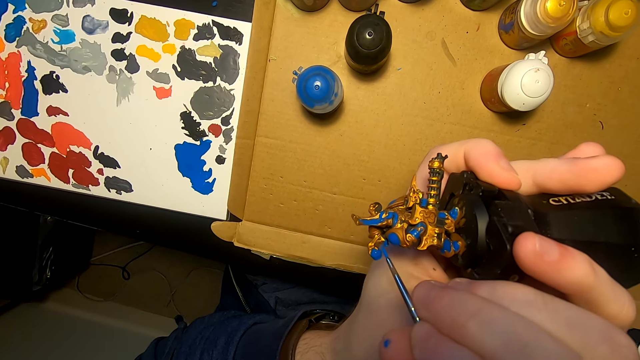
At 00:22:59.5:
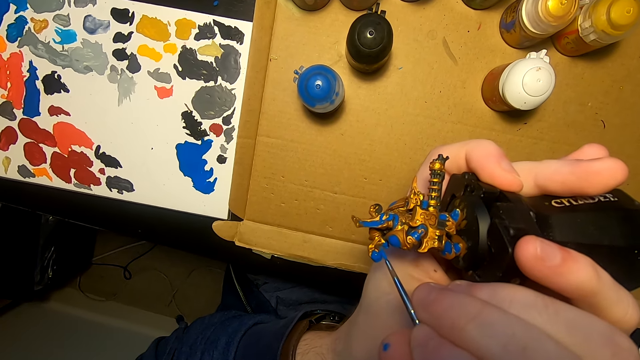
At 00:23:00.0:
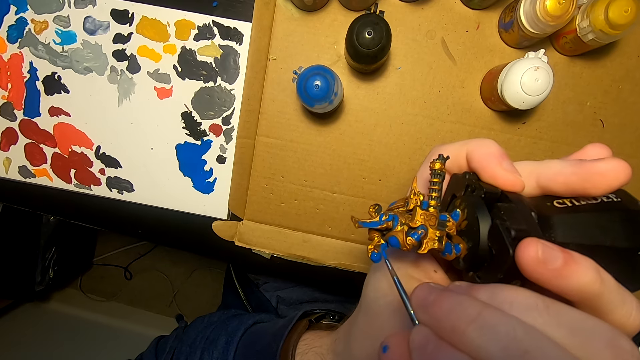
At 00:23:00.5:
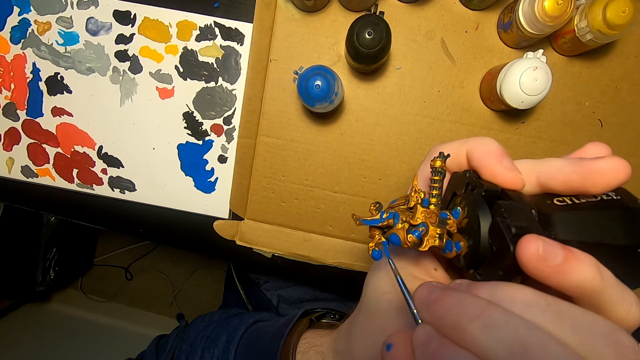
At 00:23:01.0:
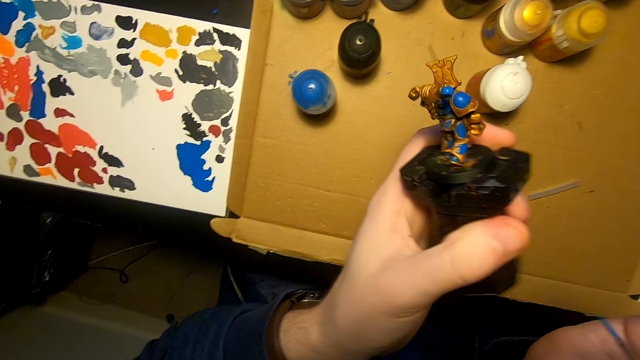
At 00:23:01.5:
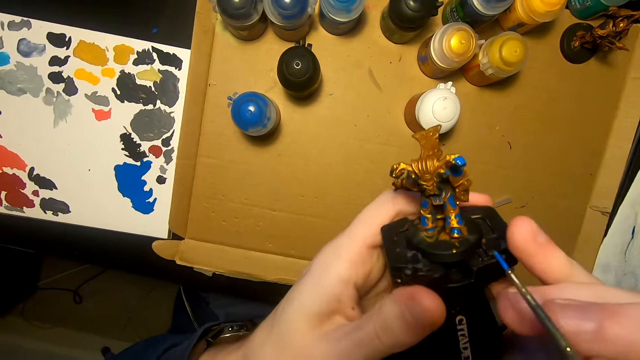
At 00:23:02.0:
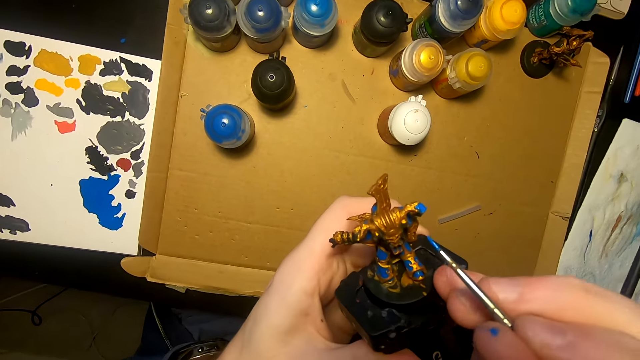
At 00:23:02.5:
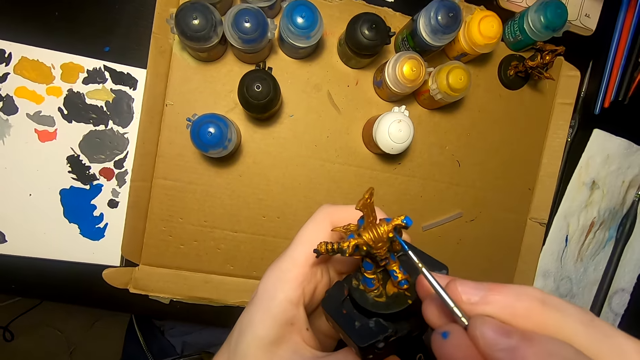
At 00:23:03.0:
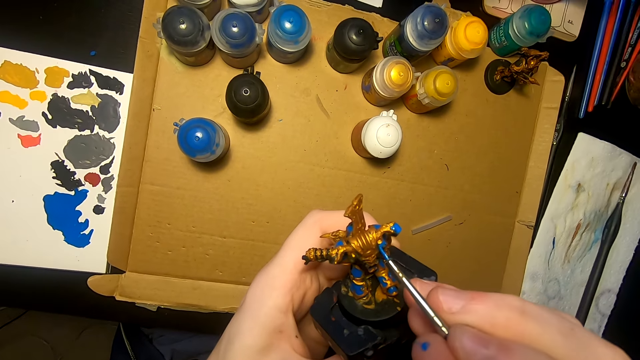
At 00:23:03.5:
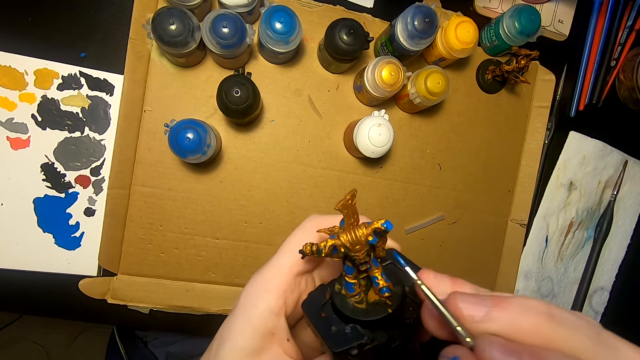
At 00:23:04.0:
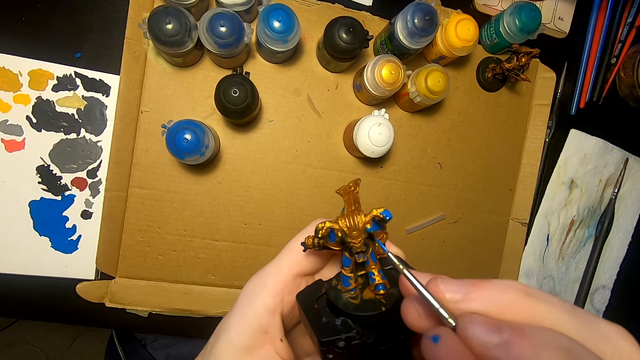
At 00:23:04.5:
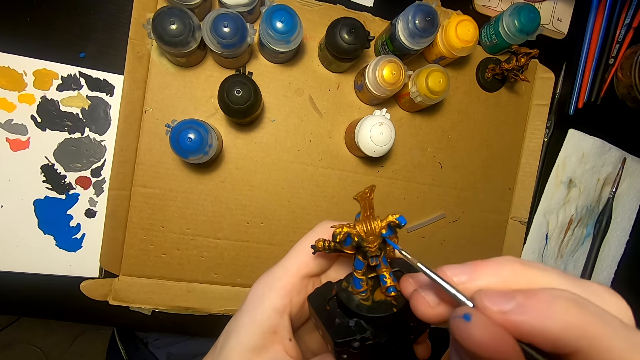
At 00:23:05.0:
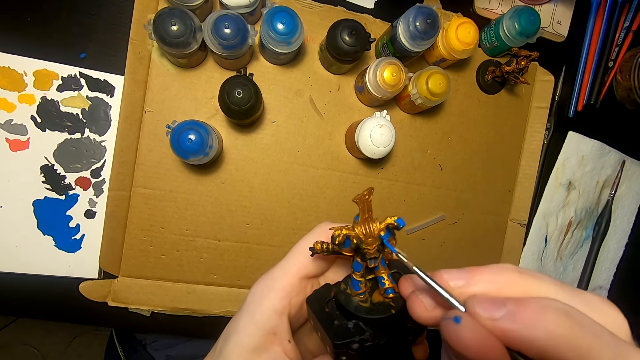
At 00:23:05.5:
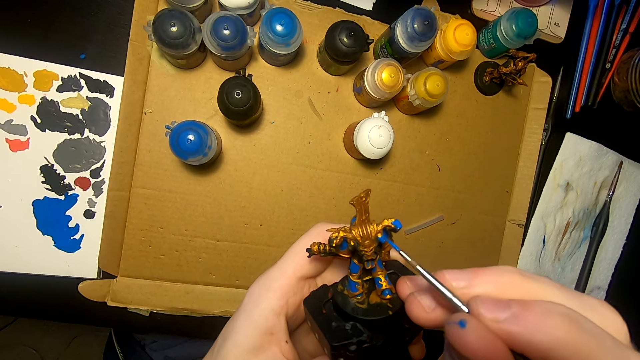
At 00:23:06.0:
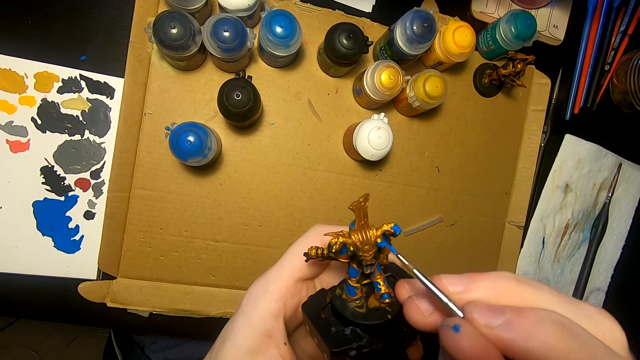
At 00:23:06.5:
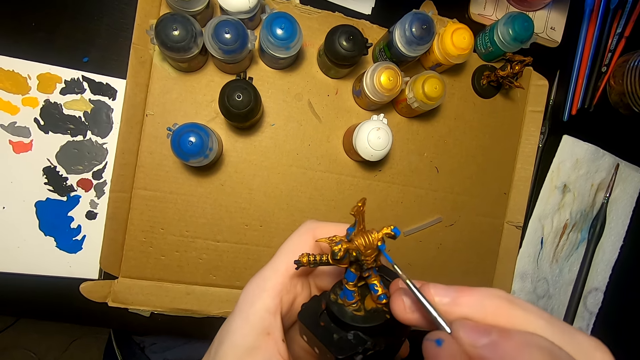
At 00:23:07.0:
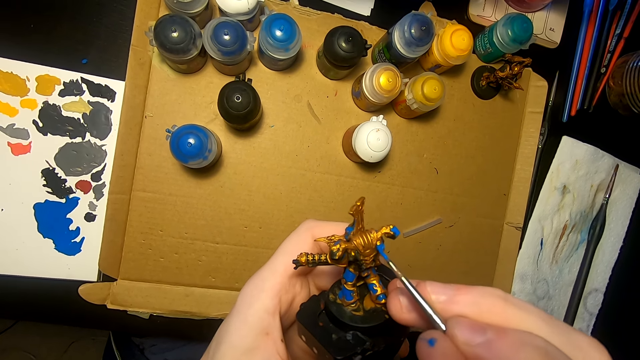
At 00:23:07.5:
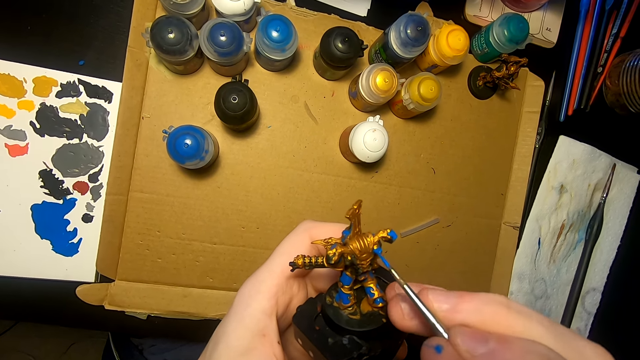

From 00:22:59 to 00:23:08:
The camera wearer turns an object. They apply paint on the object.

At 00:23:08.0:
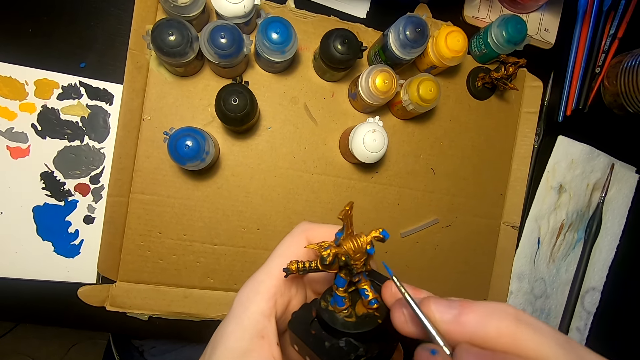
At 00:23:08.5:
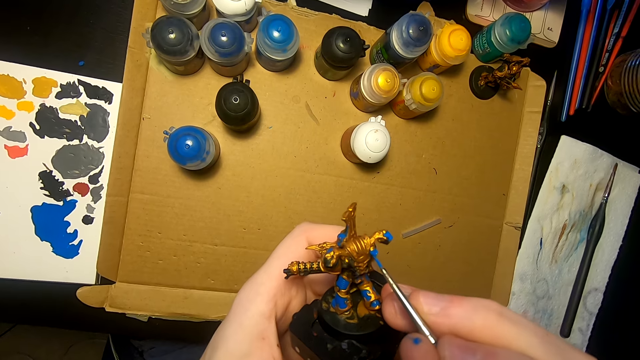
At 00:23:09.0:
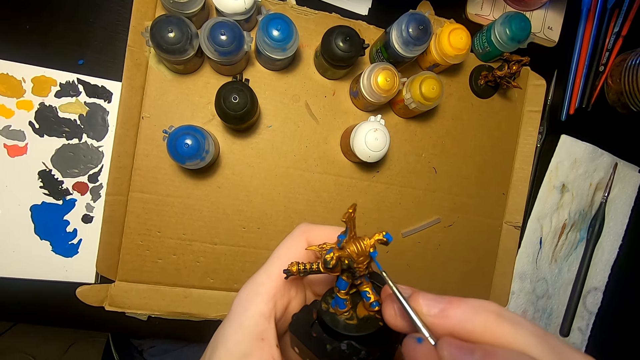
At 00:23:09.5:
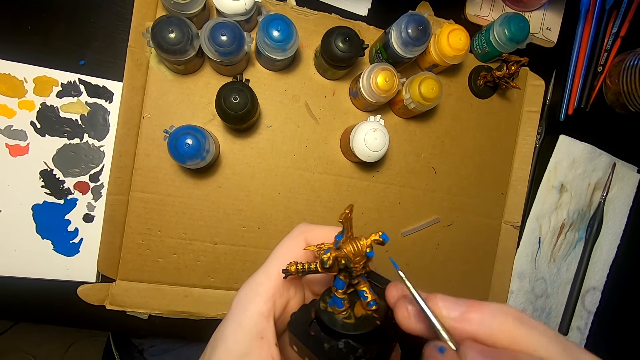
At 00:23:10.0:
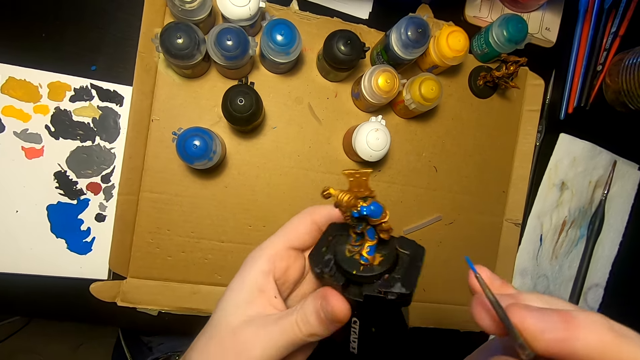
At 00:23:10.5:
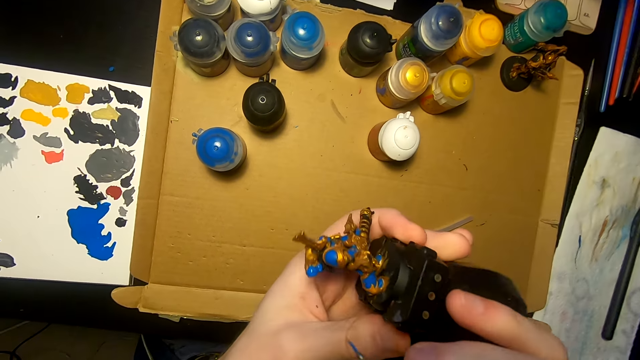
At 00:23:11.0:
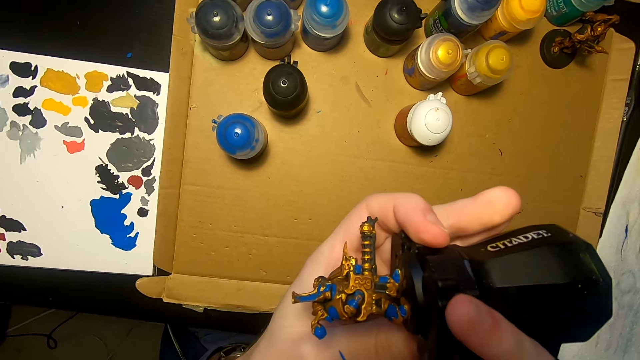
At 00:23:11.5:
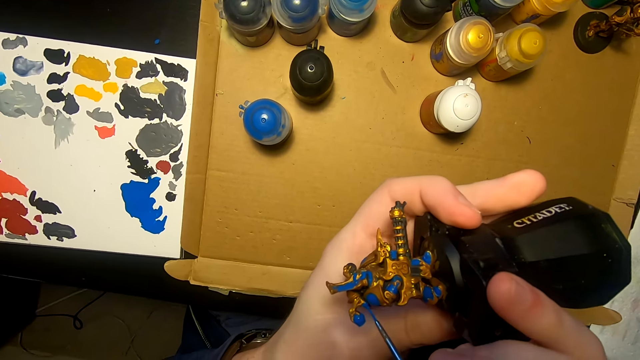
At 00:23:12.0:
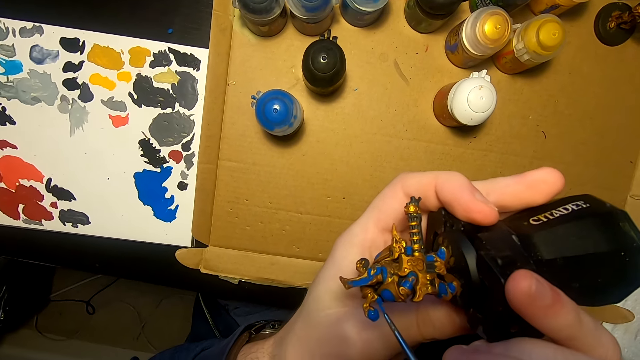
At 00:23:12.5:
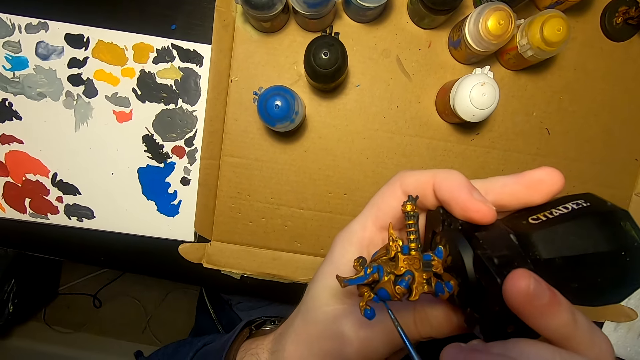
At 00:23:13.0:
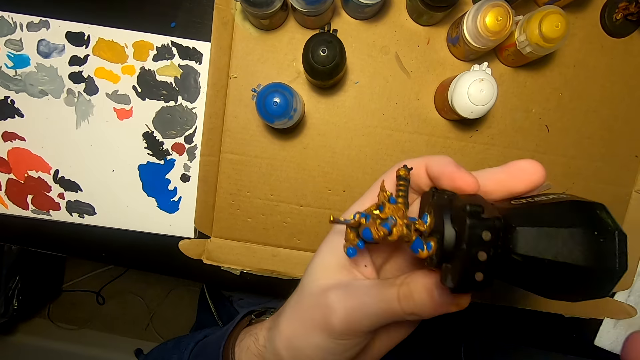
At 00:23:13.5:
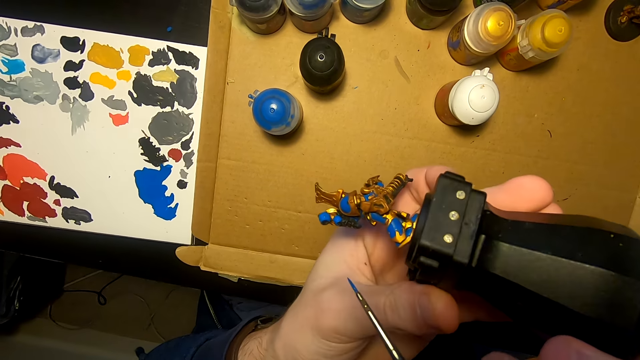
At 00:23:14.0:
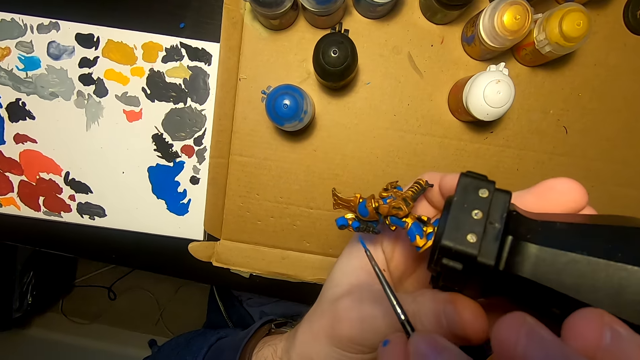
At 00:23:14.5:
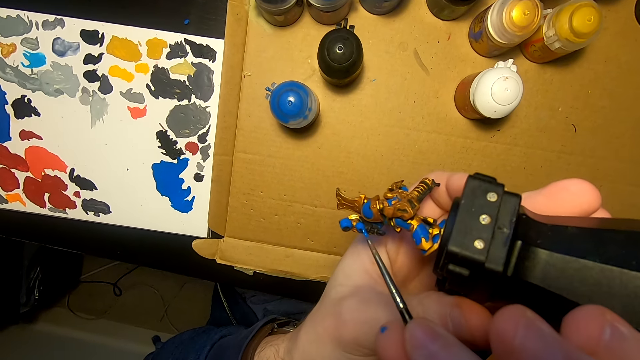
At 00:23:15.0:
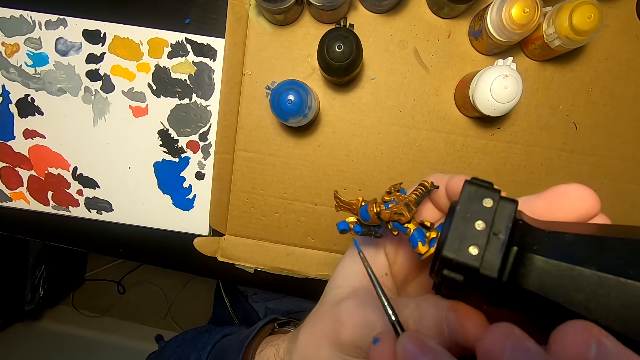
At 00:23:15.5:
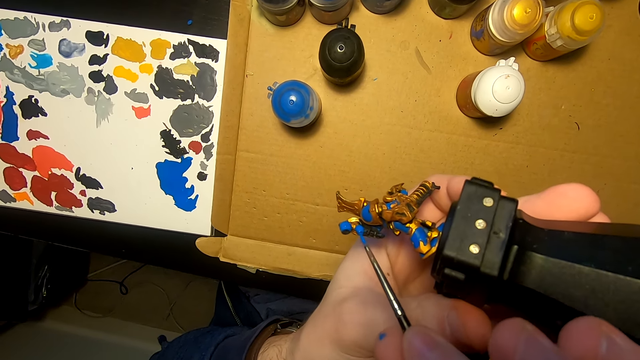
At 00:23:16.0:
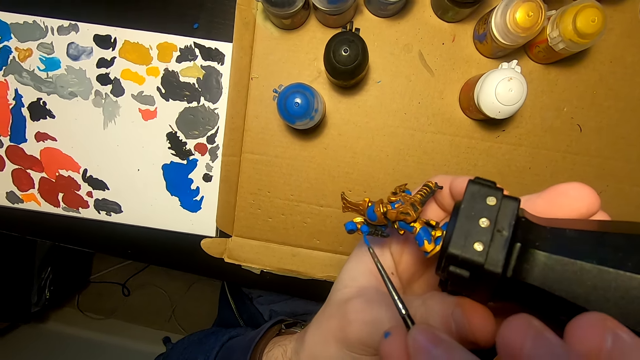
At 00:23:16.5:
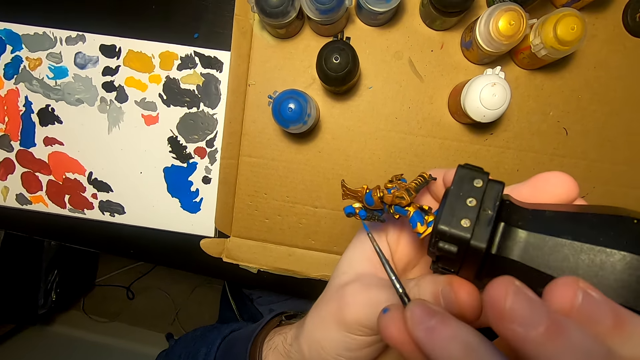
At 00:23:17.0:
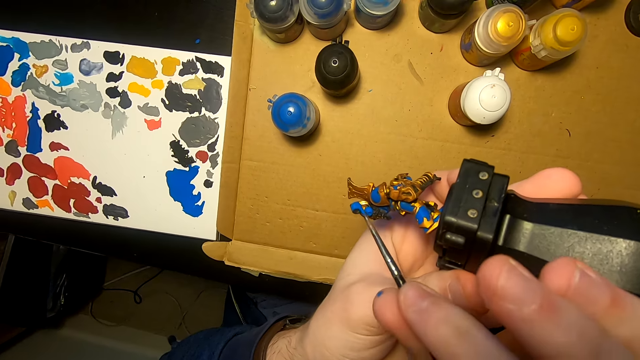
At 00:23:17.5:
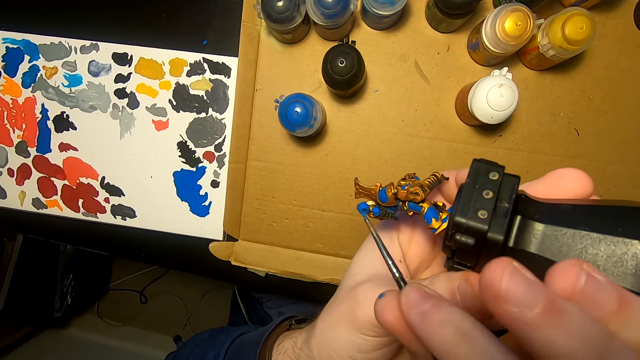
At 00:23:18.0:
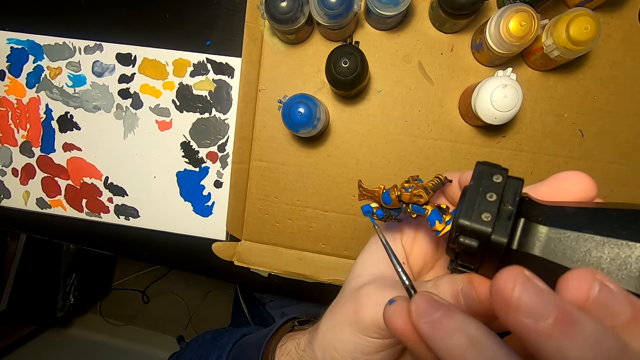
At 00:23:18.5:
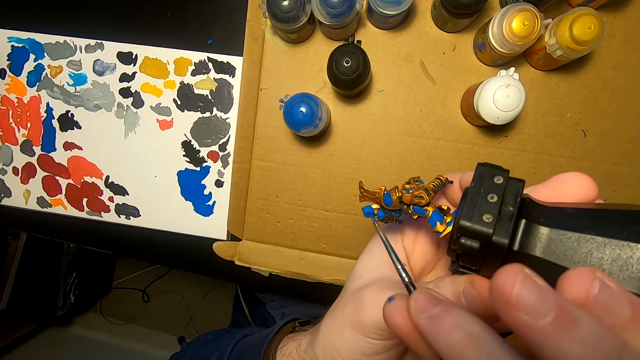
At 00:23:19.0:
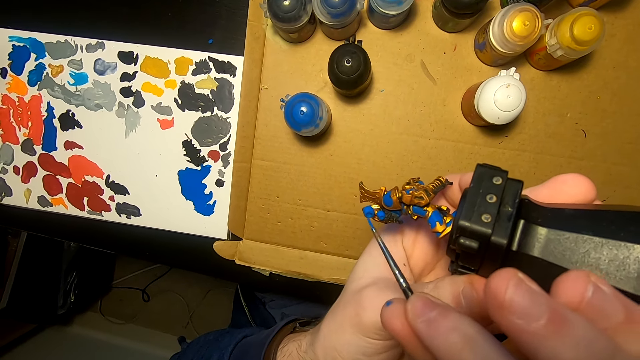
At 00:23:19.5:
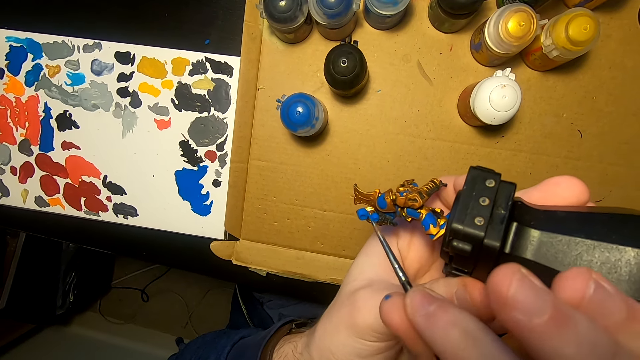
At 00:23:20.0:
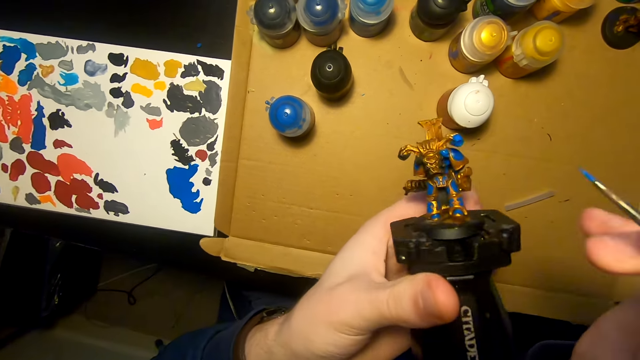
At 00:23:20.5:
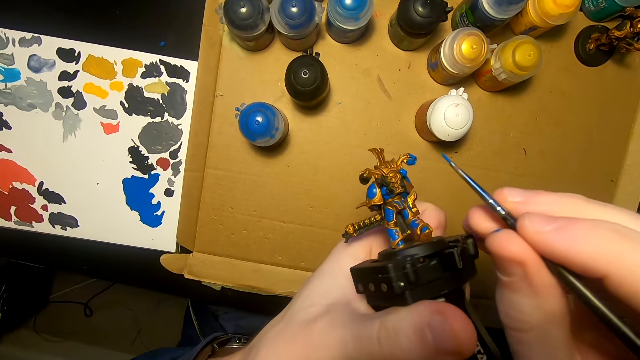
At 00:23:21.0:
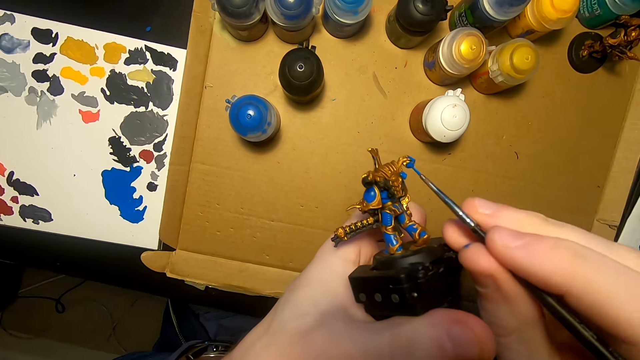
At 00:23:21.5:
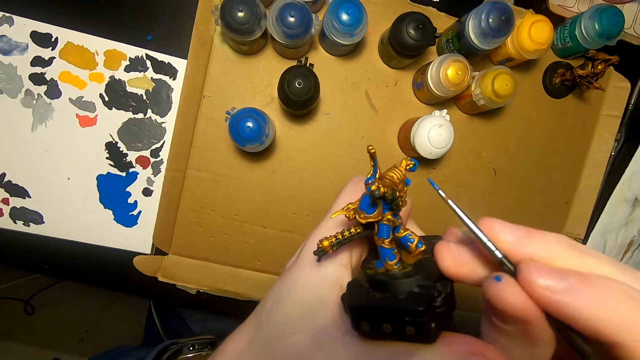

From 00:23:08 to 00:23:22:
The camera wearer turns an object. They apply paint on the object. They turn the object. They apply paint on the object. They turn the object.
